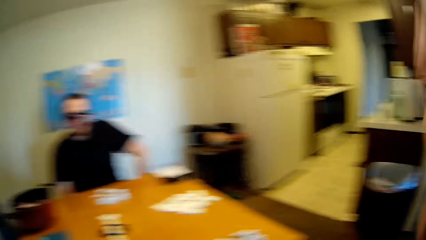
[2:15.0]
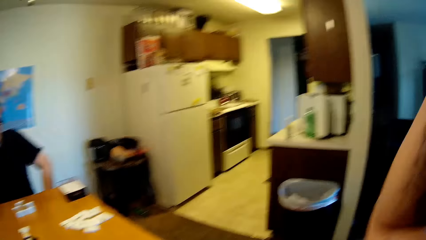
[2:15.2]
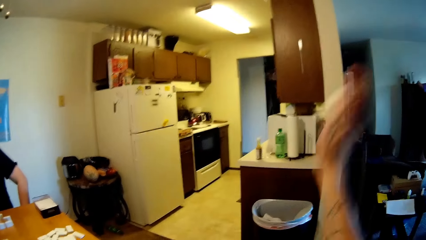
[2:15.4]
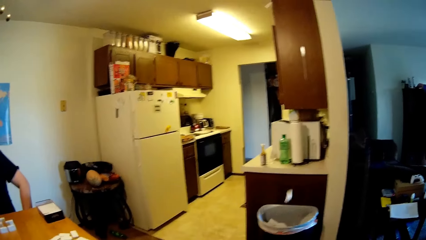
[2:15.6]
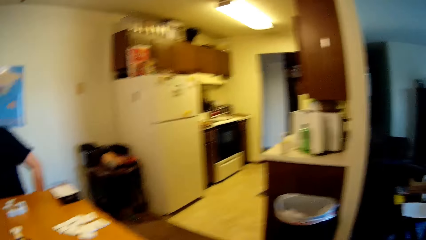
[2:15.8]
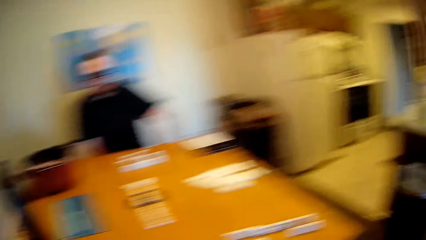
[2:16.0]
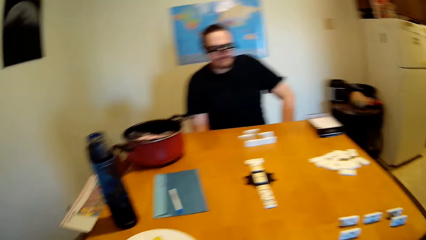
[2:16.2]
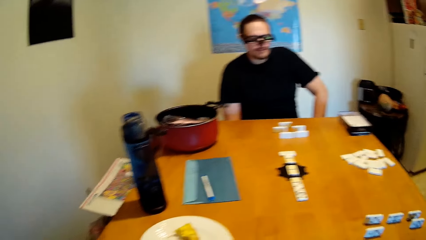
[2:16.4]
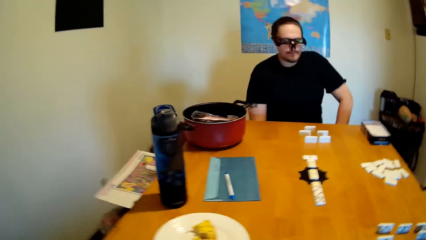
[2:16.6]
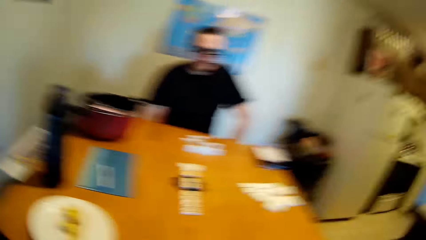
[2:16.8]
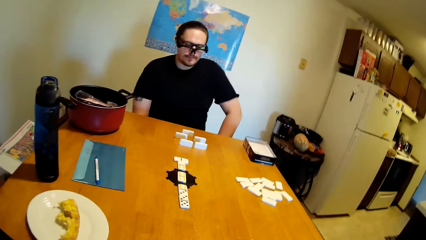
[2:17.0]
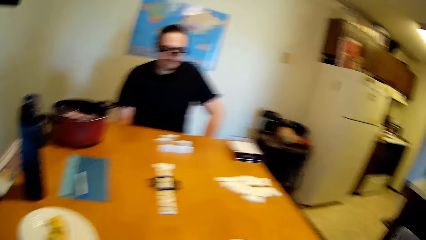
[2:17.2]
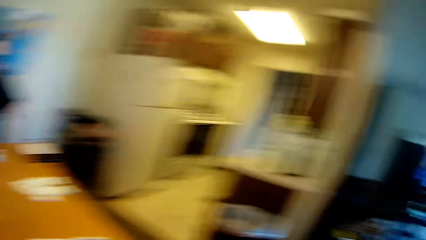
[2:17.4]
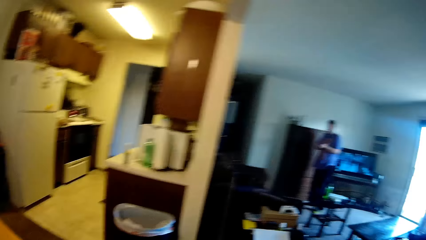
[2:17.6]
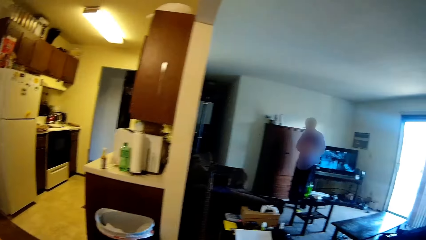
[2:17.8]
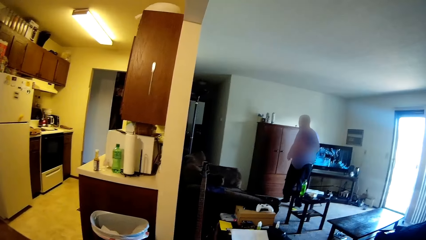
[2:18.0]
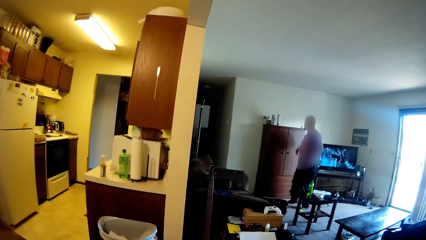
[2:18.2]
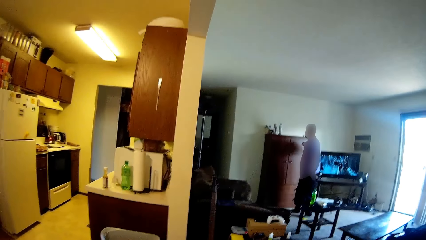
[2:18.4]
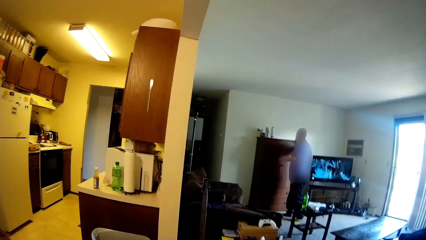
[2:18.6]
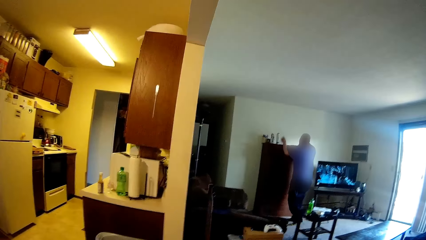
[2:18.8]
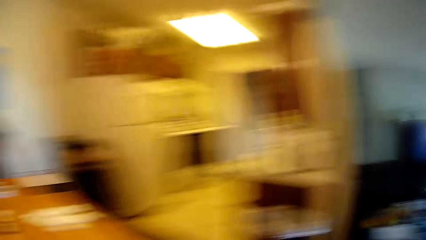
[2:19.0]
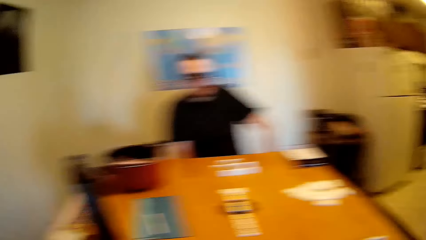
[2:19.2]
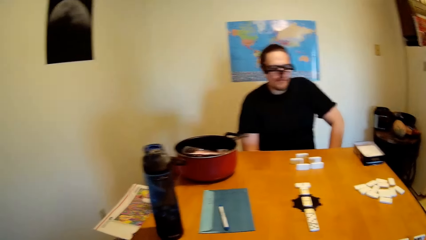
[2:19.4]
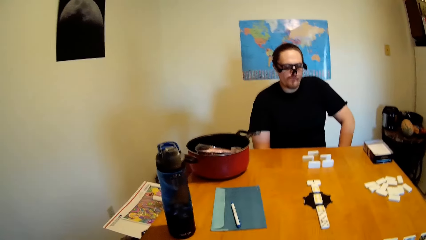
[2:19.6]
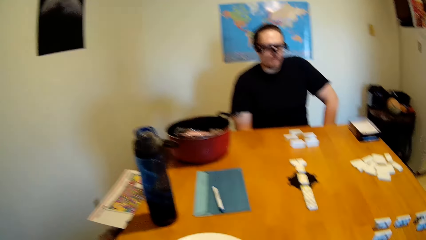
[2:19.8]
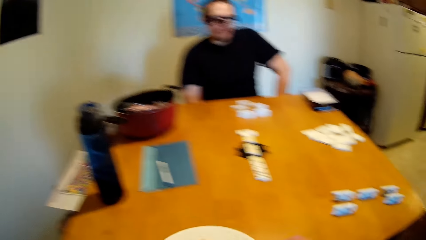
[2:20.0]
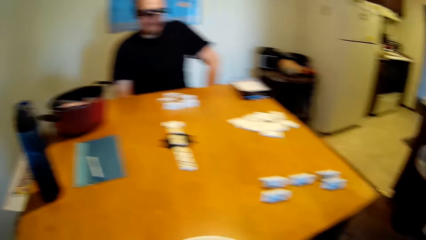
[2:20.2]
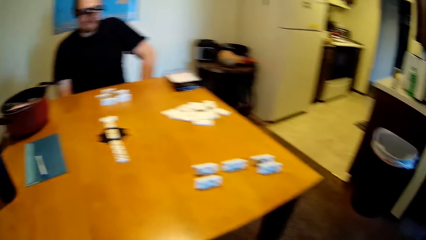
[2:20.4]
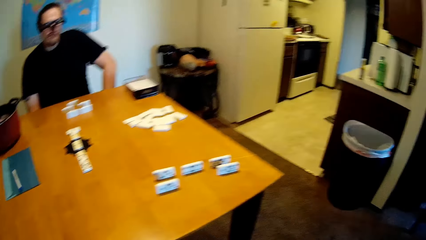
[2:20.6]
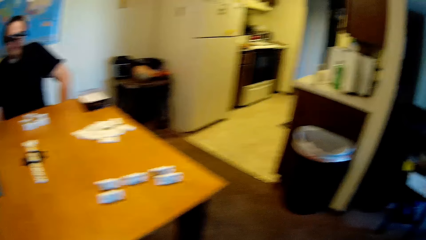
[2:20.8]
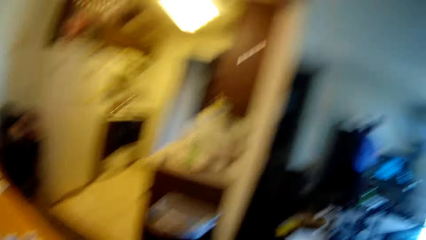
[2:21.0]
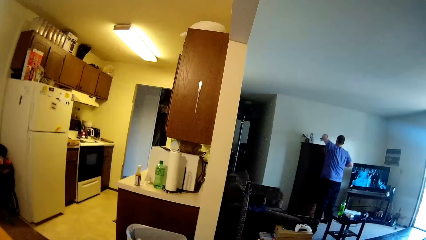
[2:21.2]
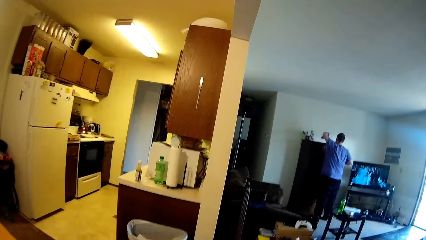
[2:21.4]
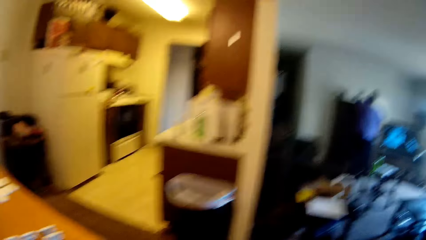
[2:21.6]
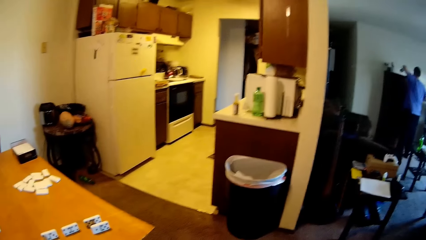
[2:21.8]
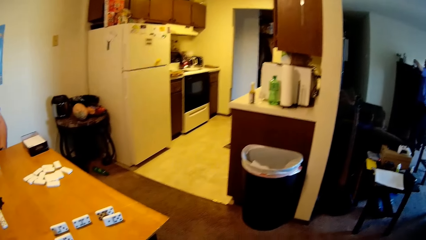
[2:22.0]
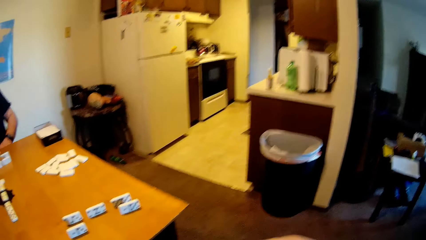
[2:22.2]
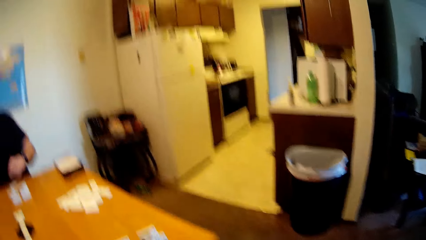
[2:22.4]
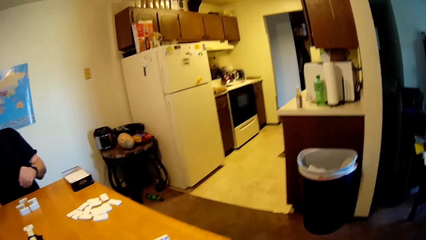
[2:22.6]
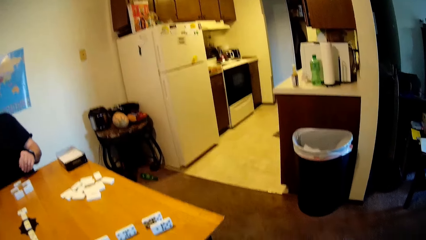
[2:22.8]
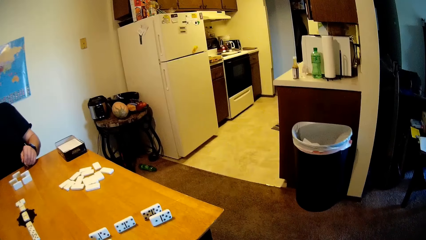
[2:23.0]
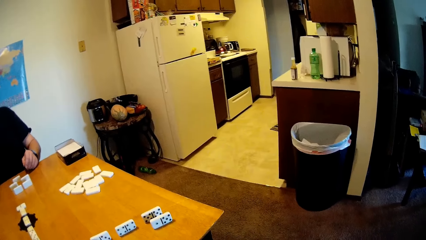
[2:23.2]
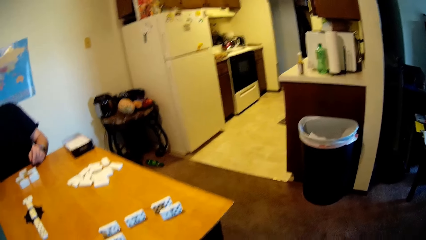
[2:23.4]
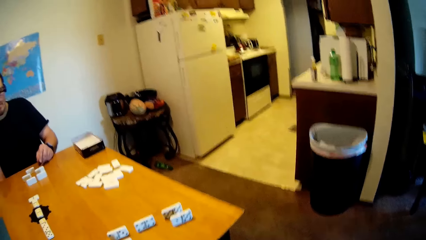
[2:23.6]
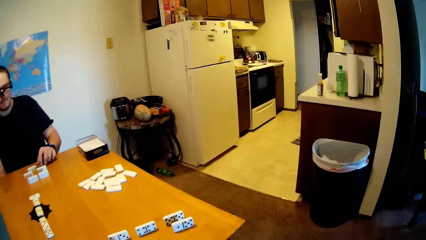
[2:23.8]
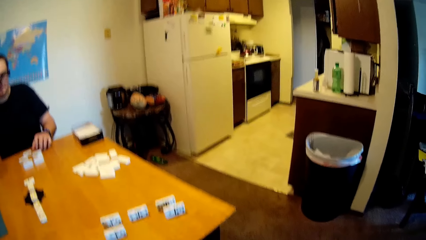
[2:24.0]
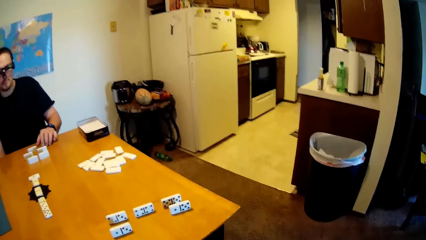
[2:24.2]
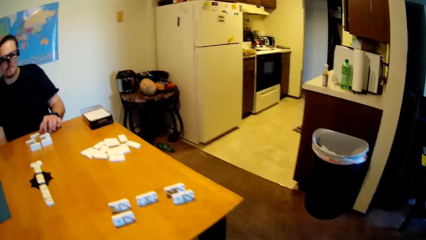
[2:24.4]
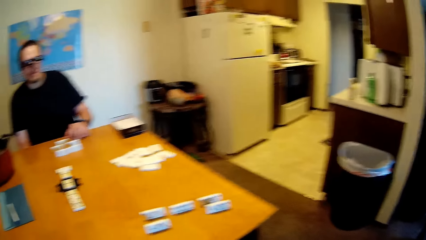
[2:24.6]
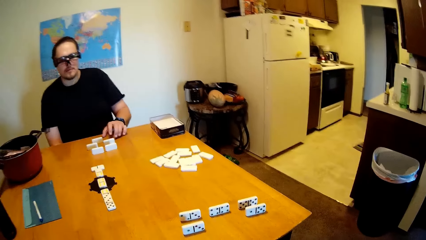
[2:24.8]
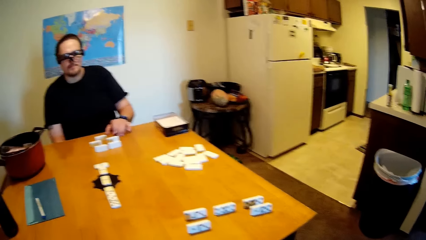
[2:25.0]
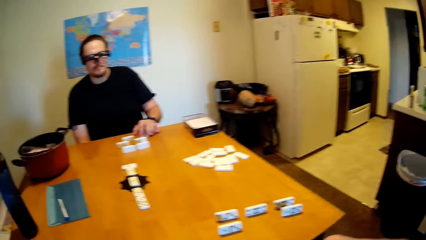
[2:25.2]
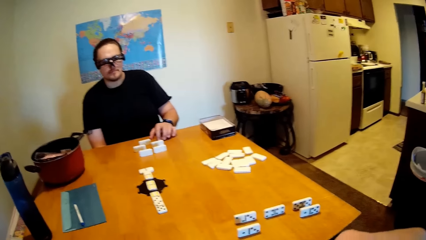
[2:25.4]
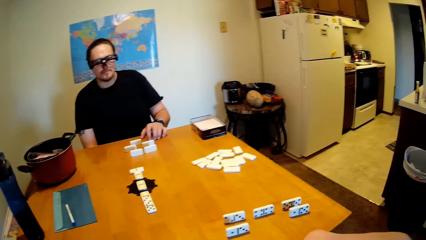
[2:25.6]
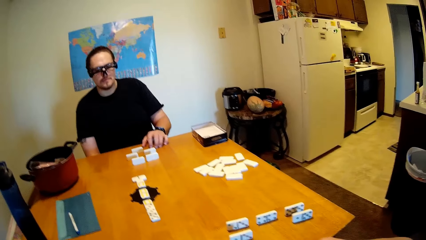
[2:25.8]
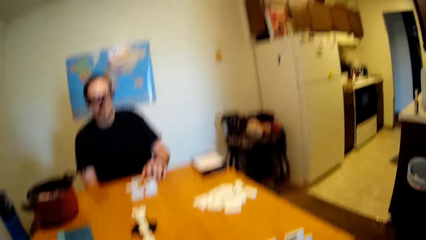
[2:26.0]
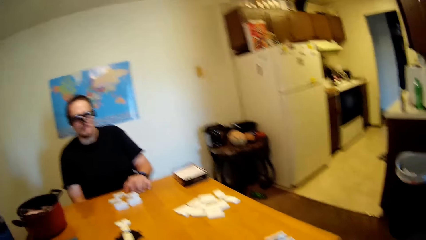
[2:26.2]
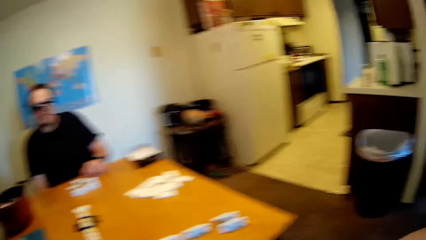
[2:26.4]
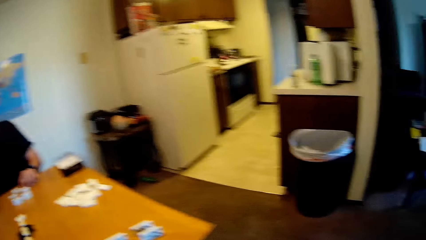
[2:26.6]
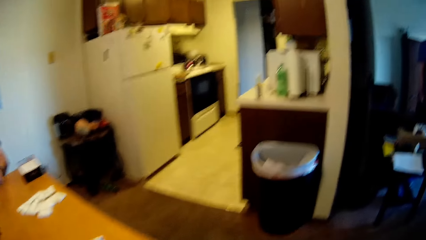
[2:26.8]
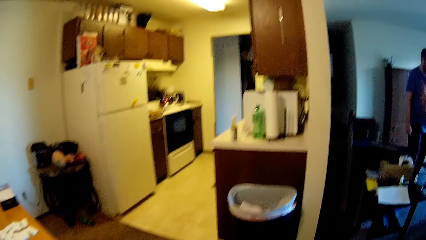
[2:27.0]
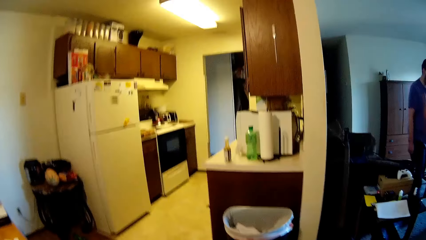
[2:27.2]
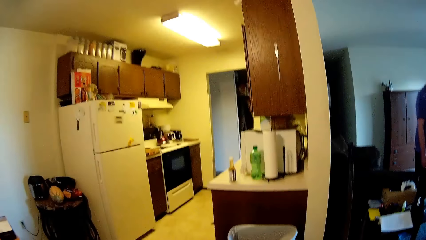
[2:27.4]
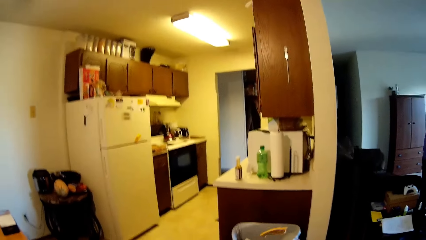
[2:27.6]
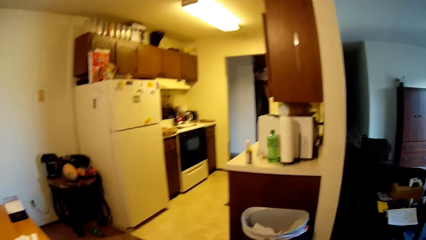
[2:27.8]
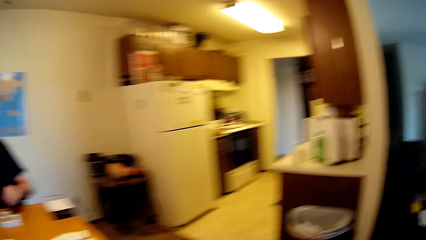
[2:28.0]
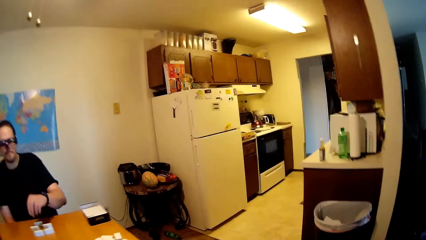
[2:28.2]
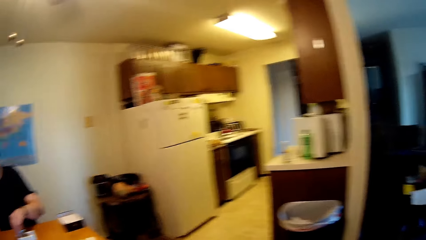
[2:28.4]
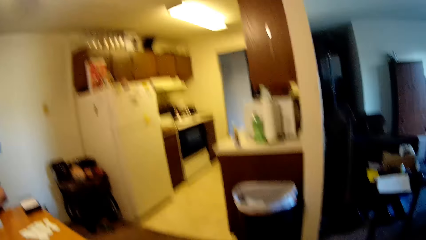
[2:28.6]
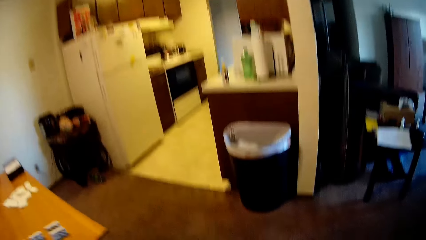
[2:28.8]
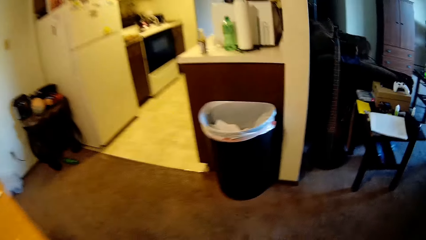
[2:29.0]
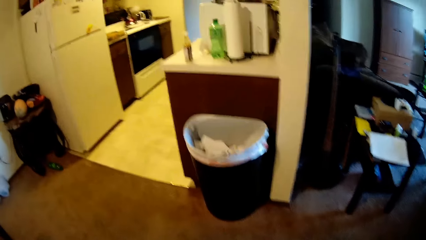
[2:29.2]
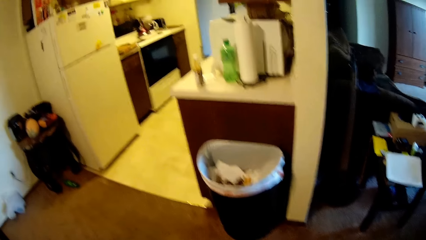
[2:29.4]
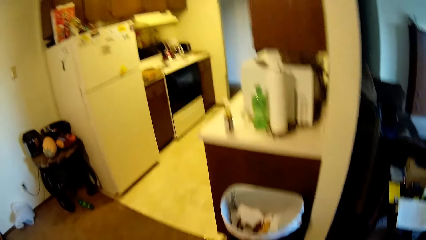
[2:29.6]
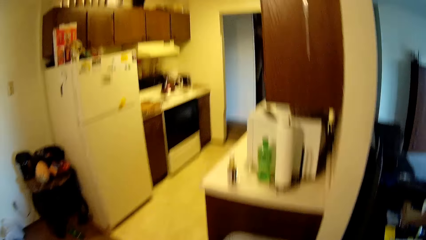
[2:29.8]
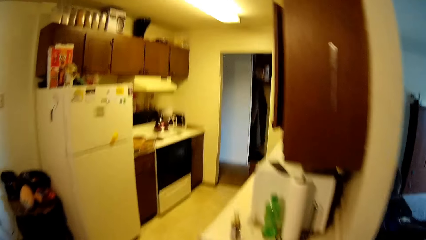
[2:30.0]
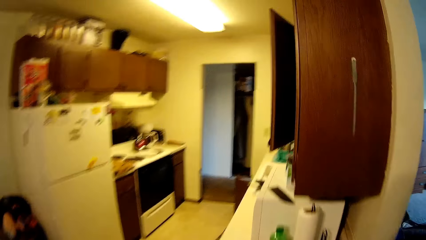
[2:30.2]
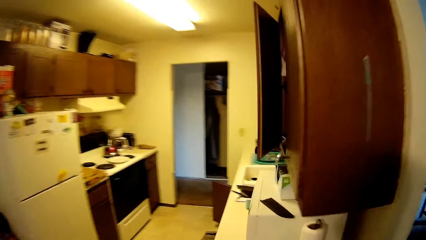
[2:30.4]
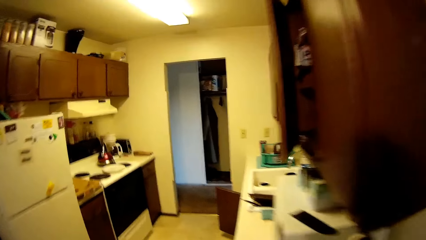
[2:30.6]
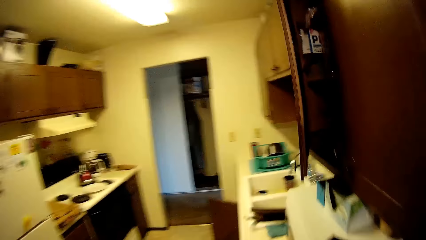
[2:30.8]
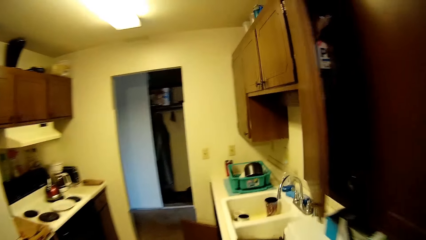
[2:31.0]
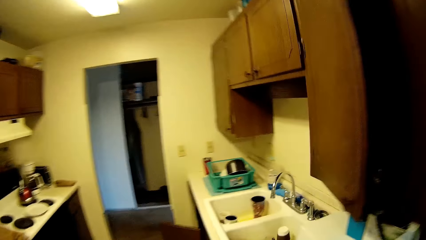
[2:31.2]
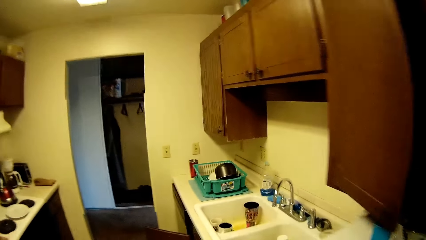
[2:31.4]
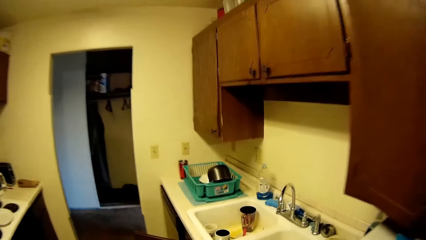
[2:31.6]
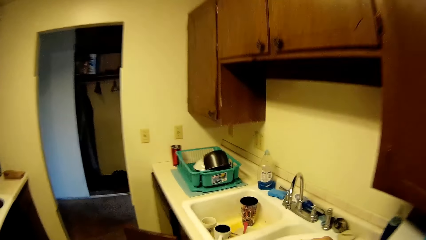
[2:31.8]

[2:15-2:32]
The camera wearer throws a paper in the dust bin. They look around the house. A man picks something from the cupboard top. The camera wearer walks on the floor around the house.
